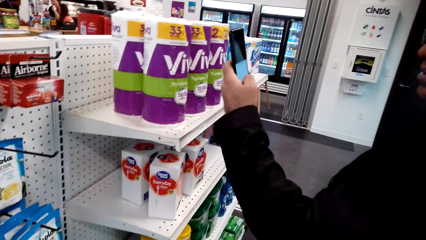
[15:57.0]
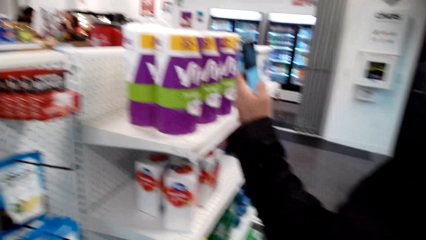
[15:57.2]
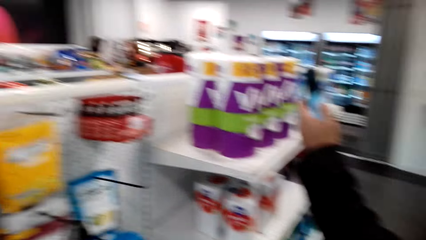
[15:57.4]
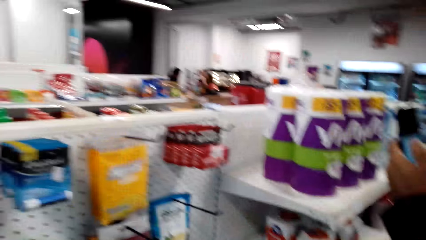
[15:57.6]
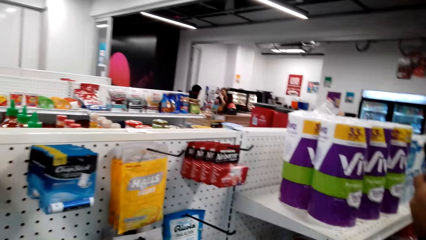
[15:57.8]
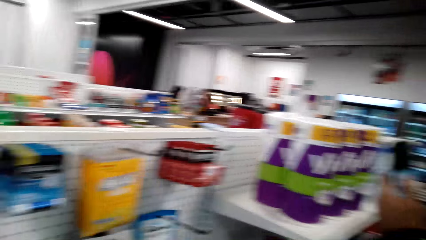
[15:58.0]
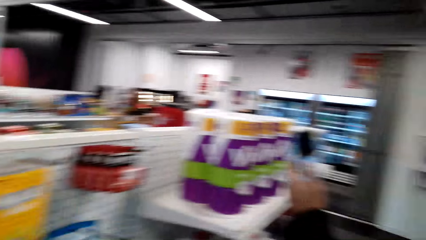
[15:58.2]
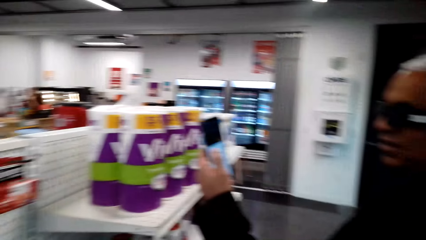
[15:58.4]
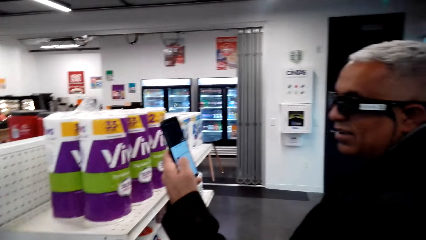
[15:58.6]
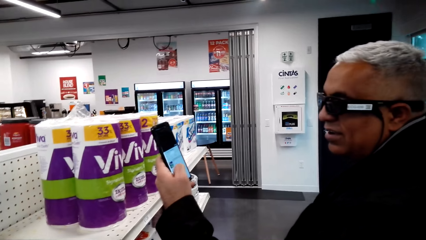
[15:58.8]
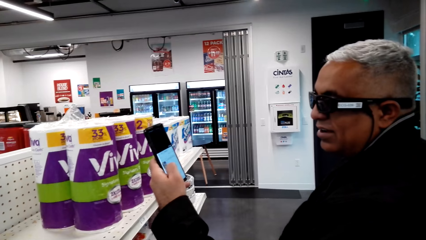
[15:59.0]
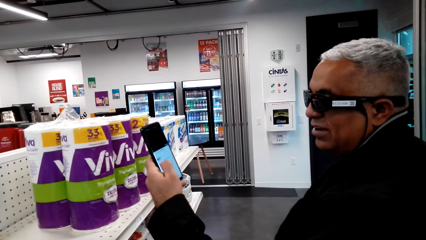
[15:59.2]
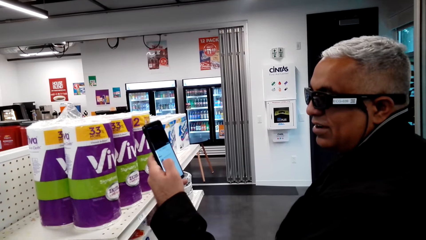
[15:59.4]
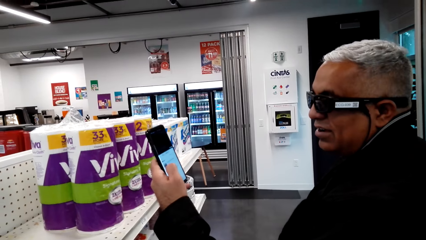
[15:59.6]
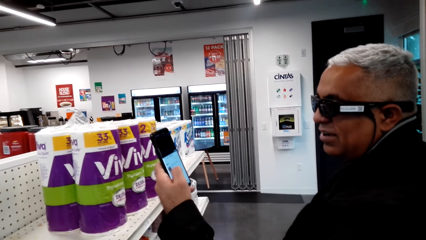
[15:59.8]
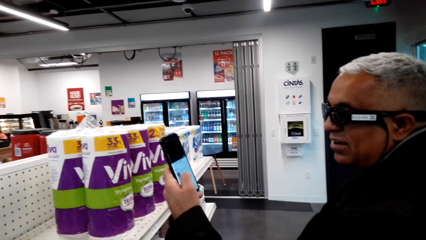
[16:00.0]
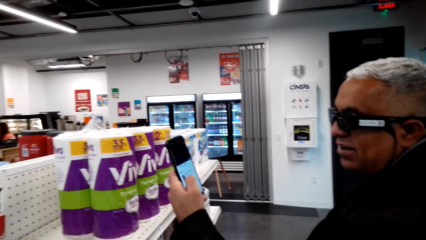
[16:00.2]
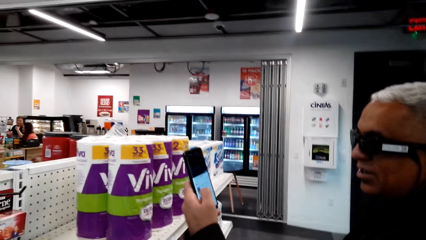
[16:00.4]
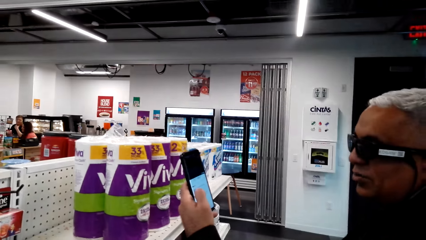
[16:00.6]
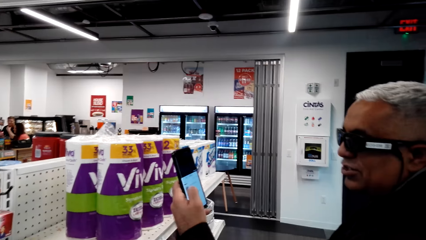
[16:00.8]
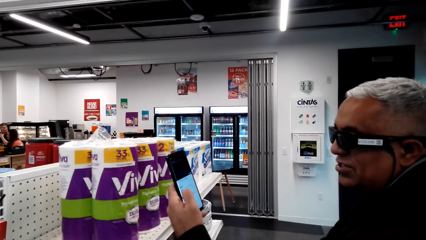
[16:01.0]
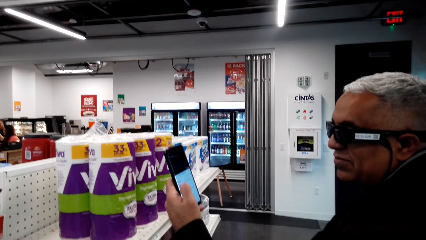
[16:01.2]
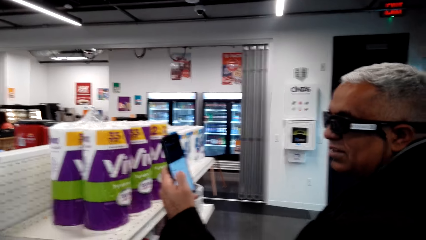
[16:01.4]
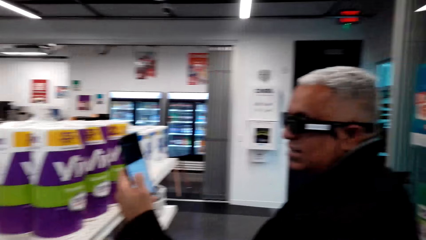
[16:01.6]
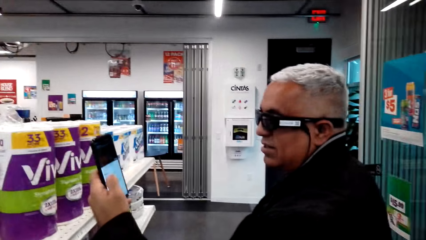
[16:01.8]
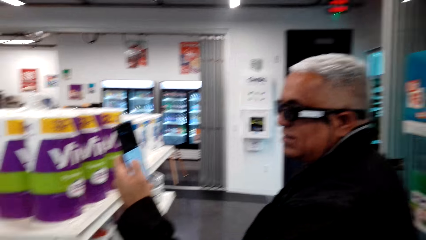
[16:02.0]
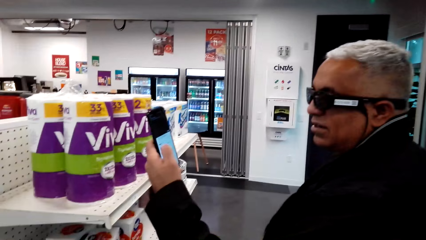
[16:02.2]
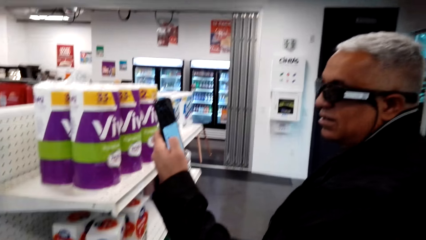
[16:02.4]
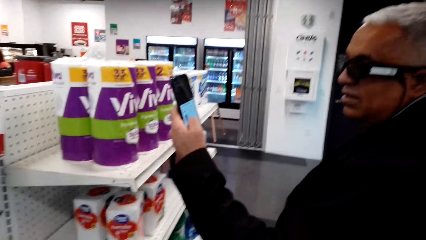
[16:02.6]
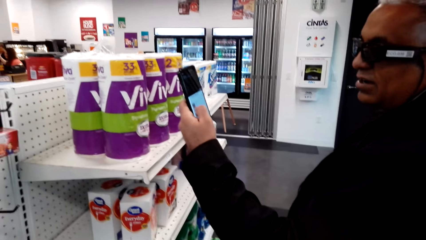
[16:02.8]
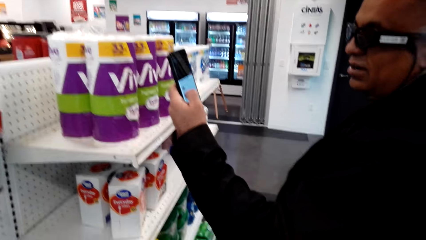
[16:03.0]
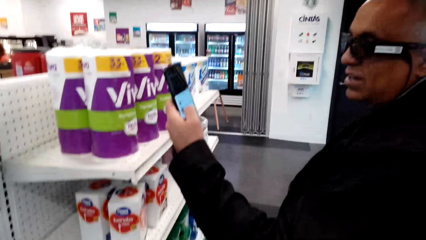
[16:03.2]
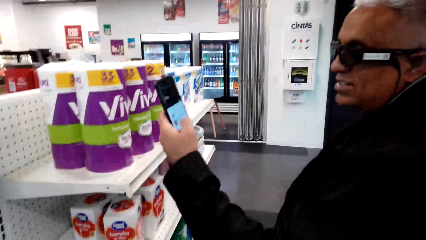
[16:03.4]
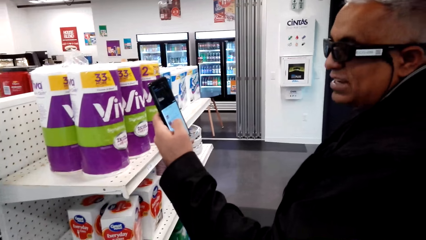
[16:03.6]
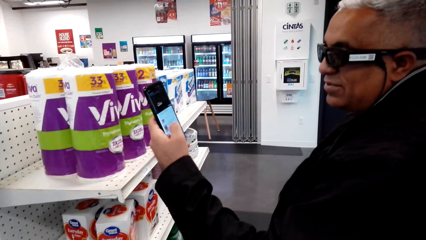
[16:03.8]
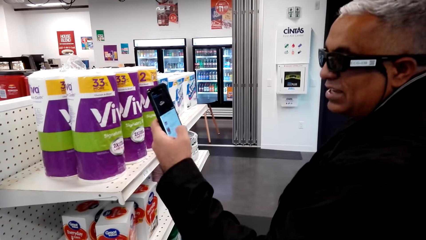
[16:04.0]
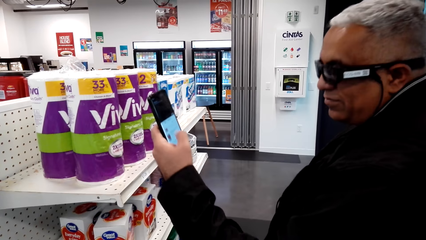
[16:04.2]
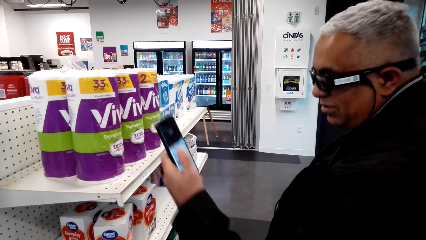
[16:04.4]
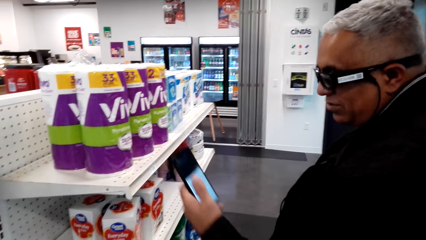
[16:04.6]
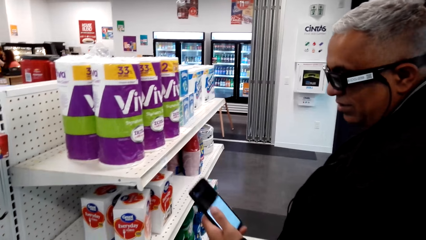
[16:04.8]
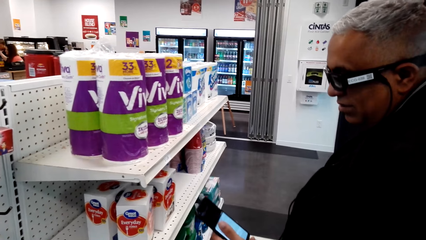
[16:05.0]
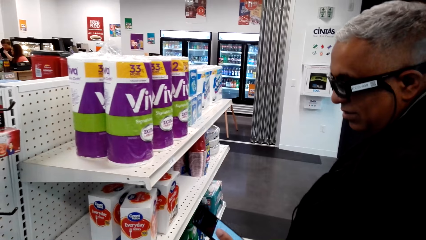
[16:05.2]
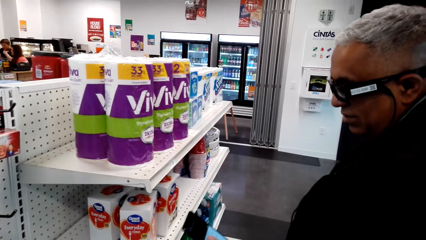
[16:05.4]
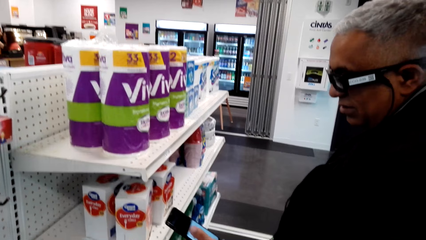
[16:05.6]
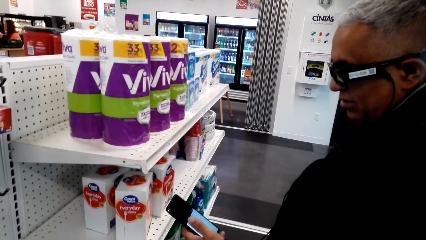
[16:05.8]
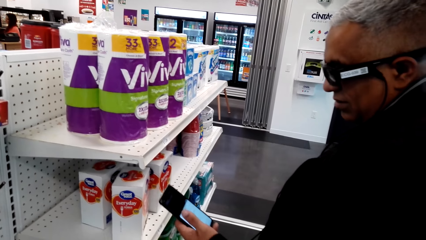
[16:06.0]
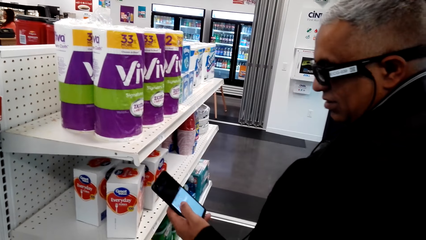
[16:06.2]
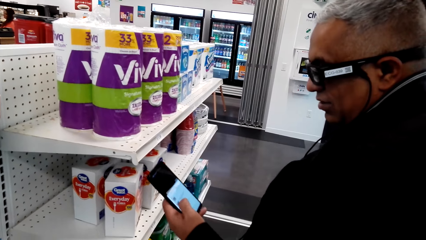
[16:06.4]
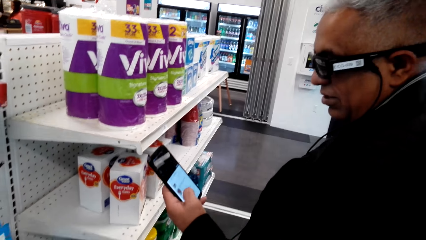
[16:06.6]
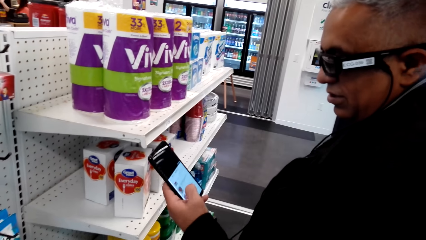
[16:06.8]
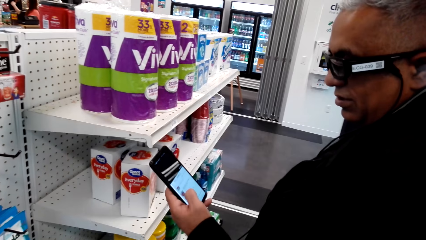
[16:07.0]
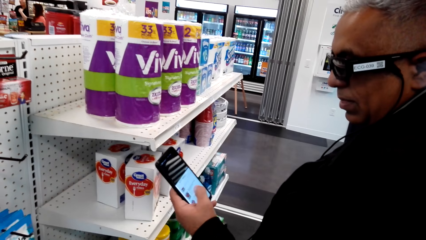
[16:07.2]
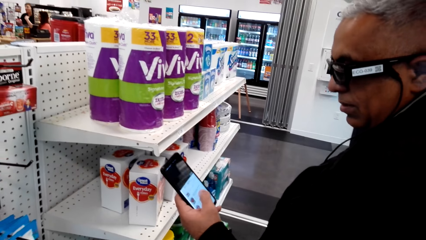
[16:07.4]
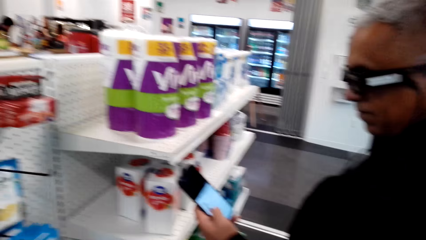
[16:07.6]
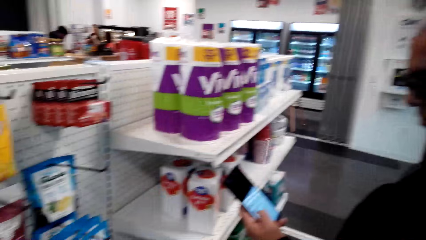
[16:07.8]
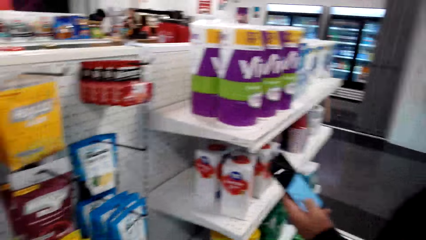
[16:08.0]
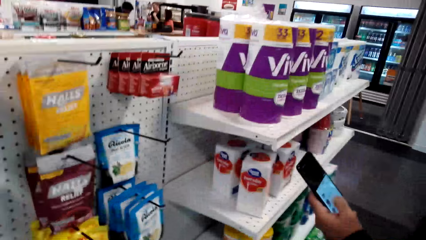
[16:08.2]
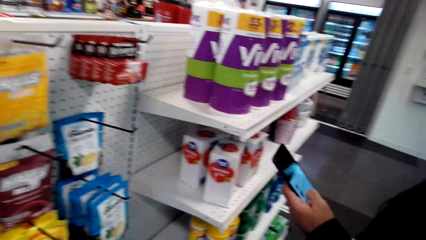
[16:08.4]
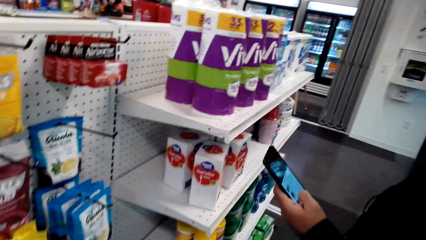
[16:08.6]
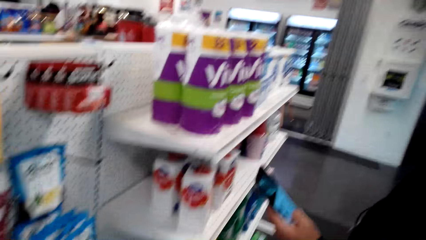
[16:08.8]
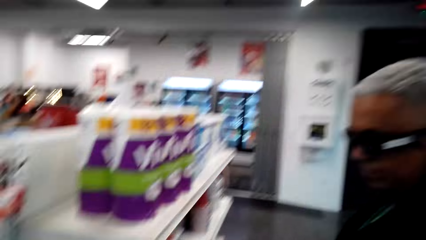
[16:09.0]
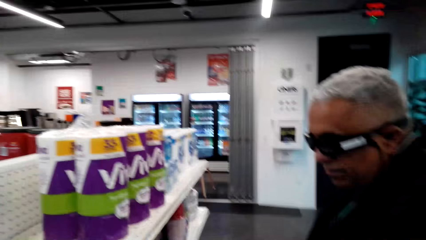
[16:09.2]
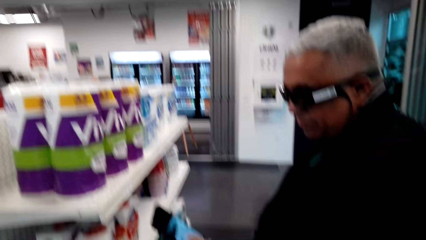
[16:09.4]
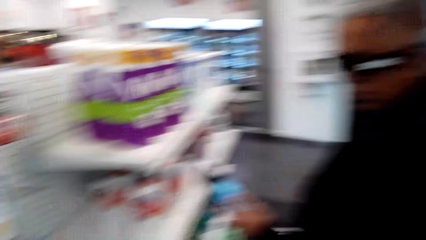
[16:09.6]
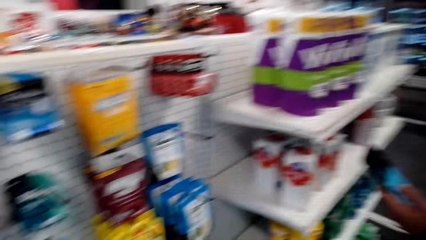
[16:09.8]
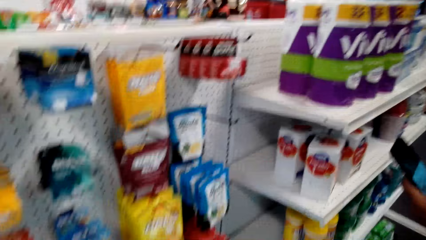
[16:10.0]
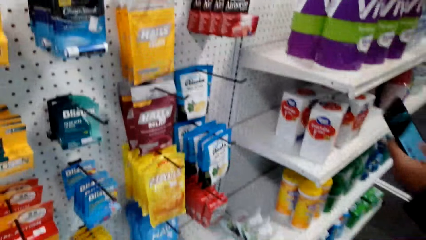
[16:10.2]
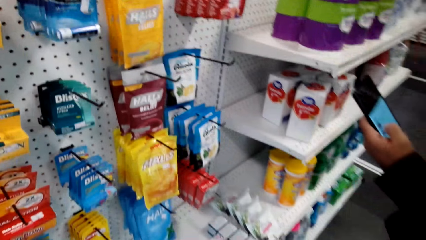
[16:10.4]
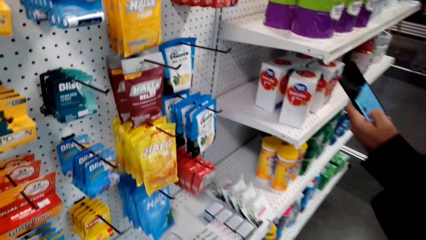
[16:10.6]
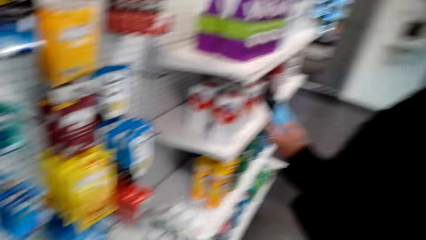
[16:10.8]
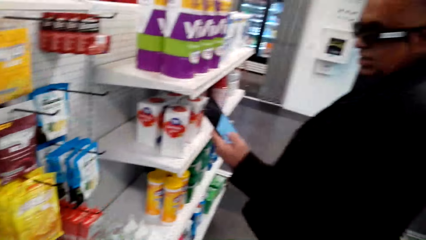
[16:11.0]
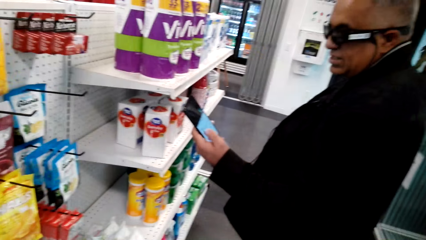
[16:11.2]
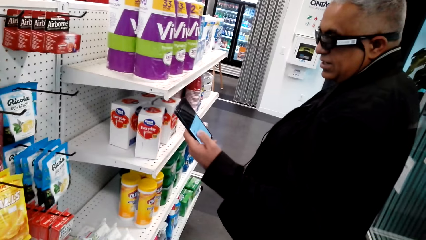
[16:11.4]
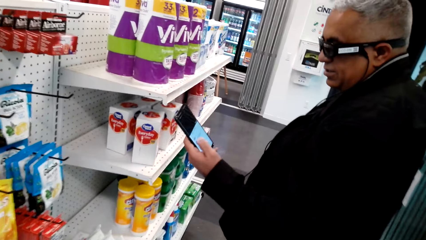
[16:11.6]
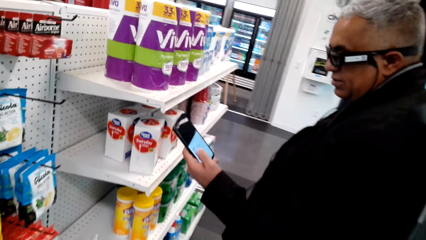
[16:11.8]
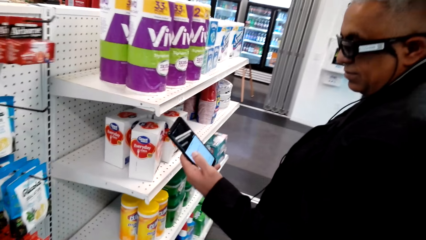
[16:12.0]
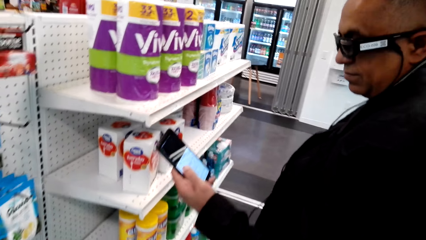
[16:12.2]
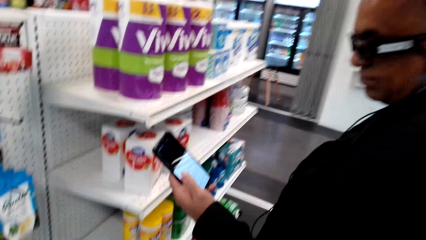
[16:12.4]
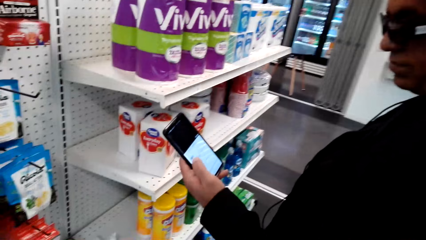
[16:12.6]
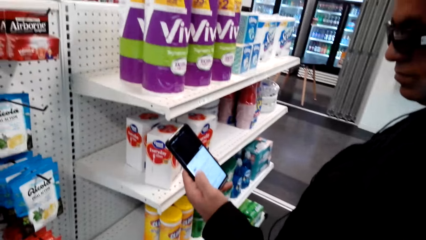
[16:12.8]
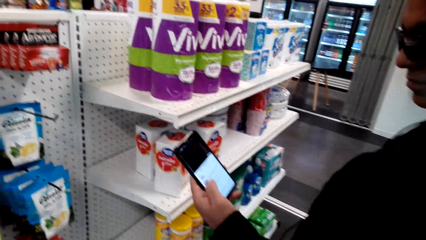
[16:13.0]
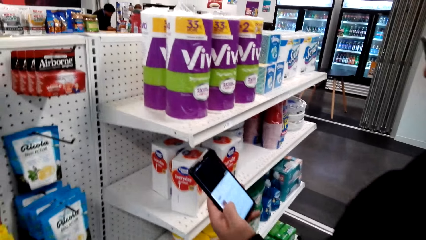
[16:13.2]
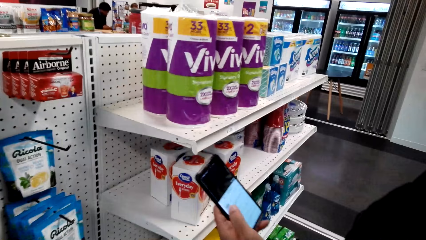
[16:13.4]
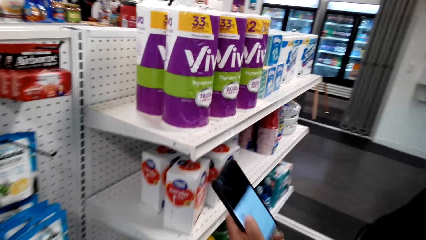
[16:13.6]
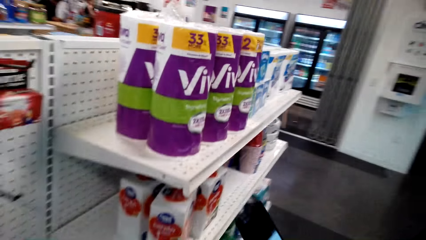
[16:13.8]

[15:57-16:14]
A man scrolls a phone in the store with the left hand. The camera wearer stands in the store. The man scrolls the phone in the store with the left hand.
